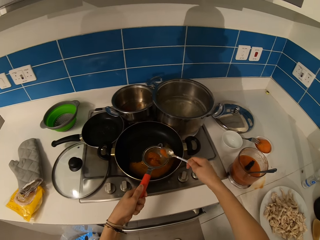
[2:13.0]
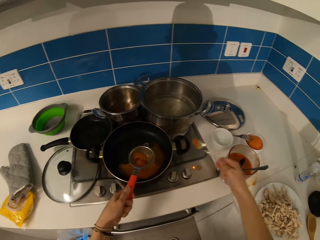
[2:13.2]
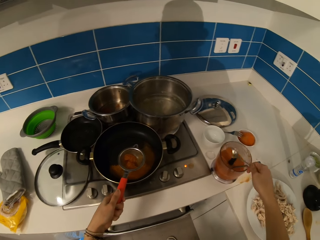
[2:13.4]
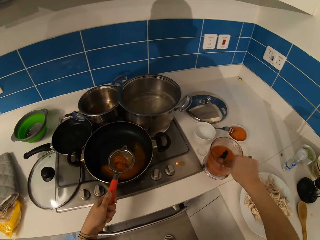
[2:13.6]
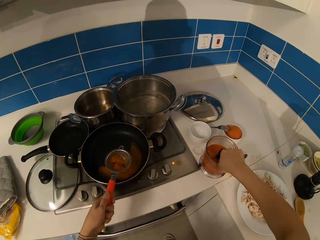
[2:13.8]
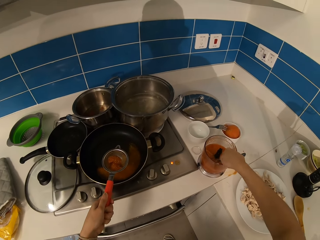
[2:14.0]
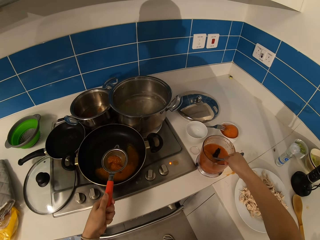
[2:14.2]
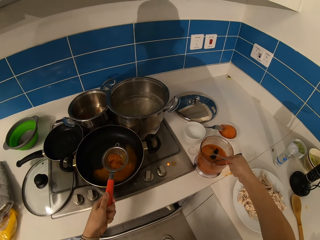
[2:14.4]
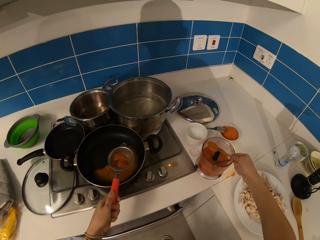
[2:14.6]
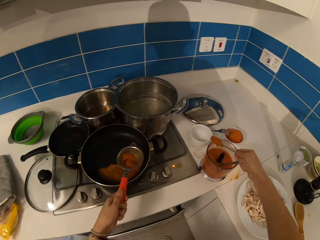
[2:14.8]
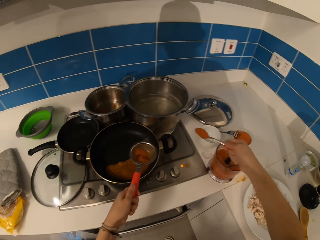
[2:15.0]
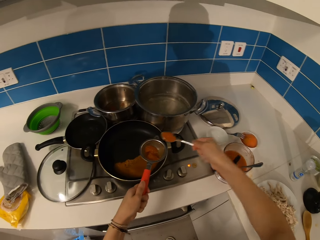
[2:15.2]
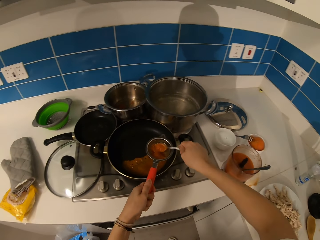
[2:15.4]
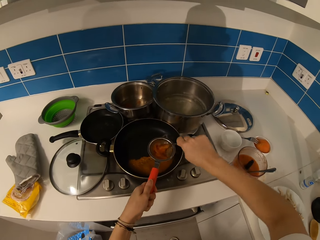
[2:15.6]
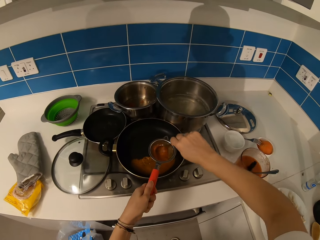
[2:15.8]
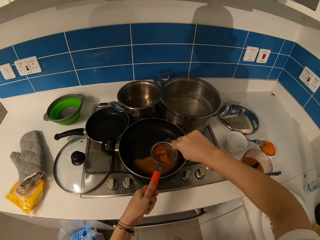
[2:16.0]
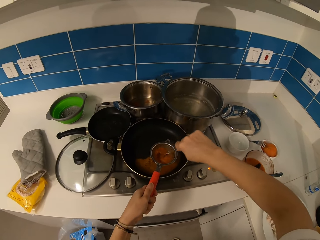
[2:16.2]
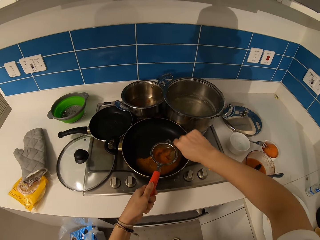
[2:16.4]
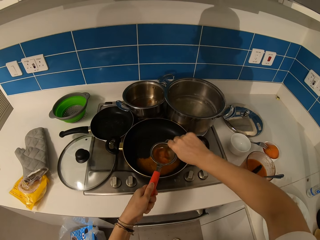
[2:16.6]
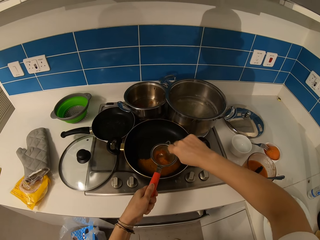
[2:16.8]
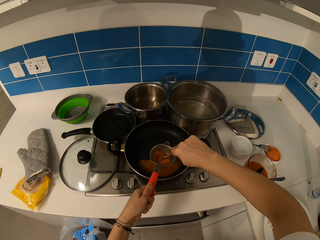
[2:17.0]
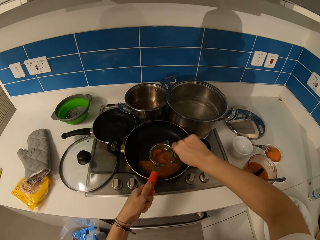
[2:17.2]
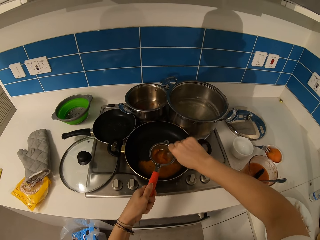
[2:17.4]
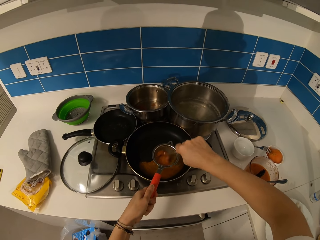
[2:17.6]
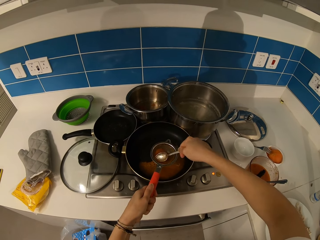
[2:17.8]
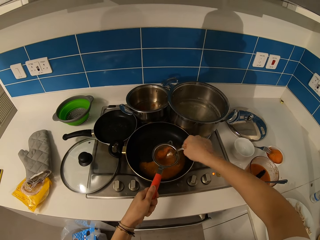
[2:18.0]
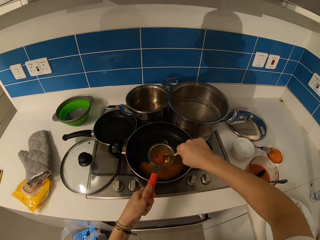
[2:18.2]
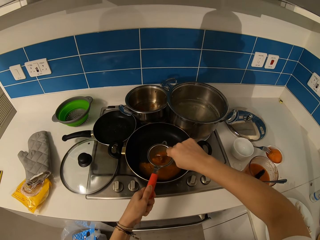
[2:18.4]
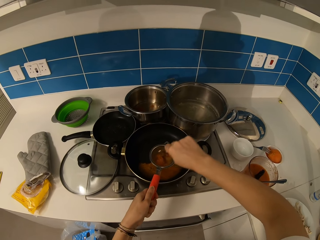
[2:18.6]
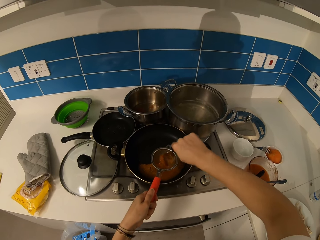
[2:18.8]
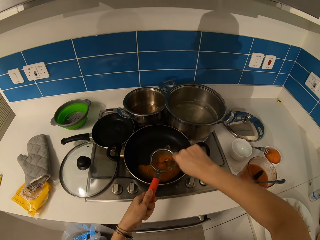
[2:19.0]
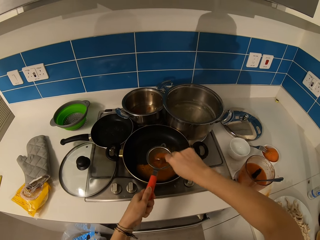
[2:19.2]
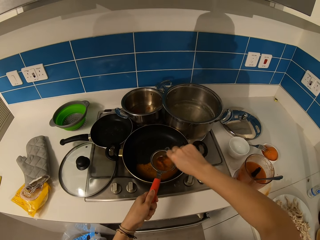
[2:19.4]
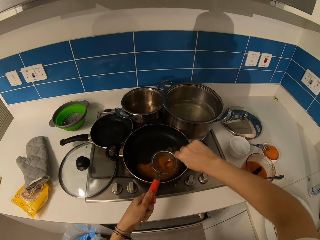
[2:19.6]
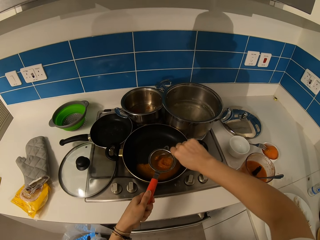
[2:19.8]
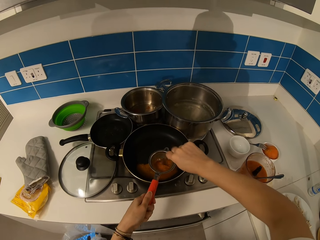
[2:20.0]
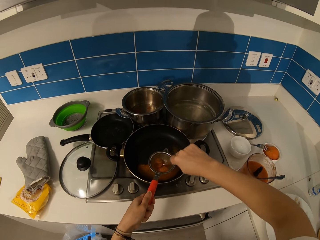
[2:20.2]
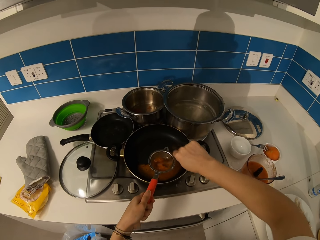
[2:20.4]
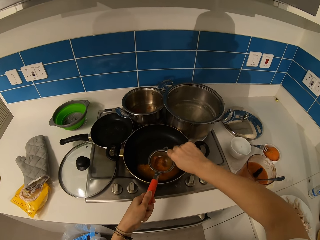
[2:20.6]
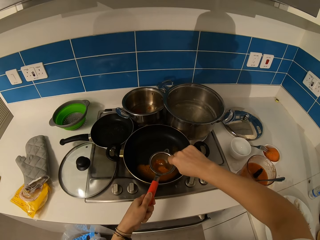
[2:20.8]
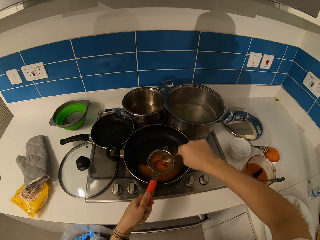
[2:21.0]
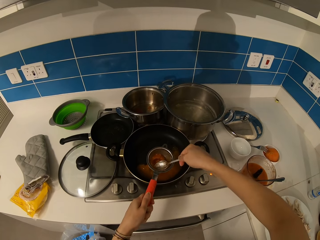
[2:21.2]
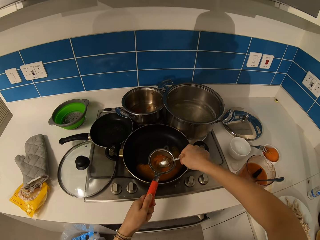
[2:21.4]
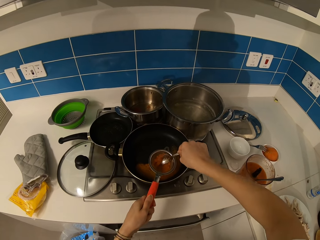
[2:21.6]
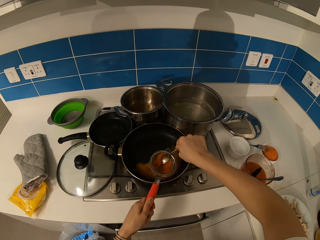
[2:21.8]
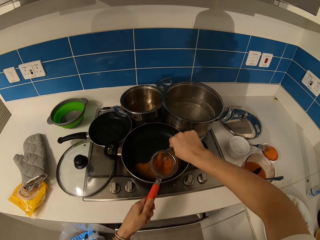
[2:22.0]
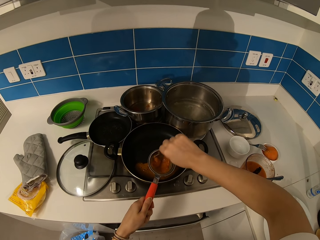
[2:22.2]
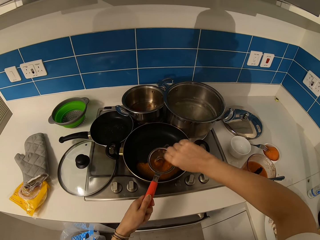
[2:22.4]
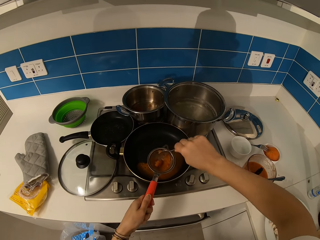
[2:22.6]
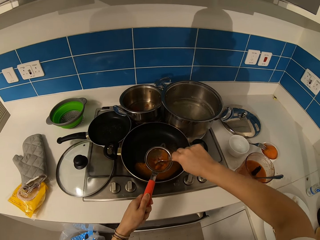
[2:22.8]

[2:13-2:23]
The camera wearer puts the tomato paste in a sieve. They sieve the tomato paste.

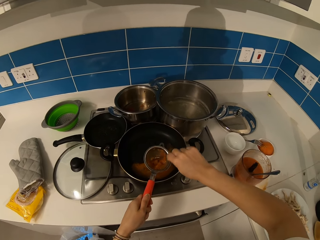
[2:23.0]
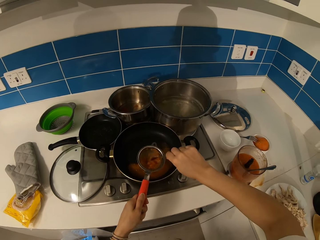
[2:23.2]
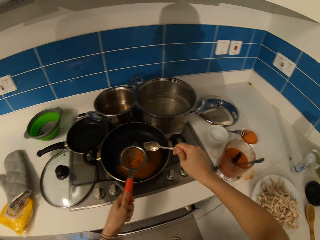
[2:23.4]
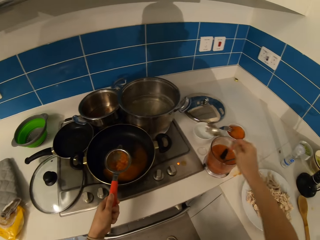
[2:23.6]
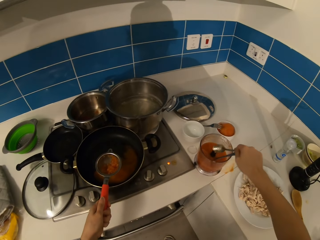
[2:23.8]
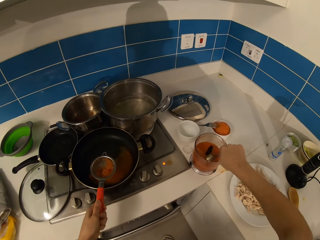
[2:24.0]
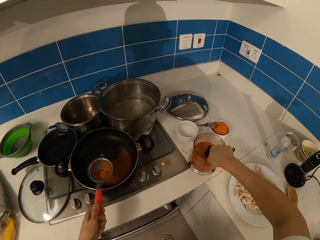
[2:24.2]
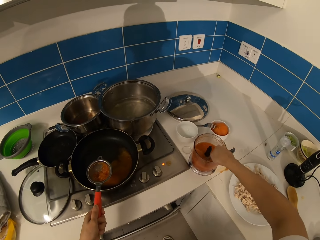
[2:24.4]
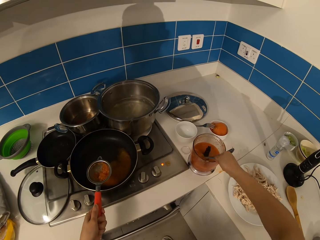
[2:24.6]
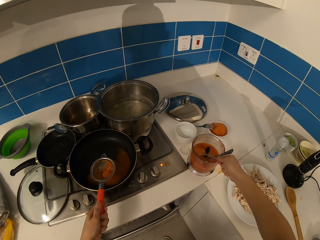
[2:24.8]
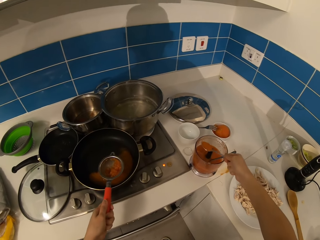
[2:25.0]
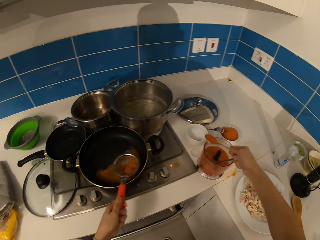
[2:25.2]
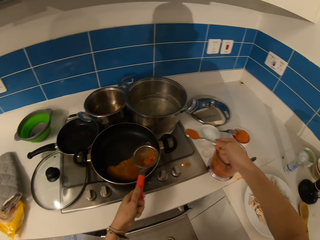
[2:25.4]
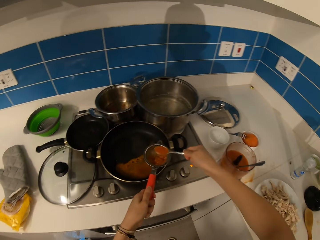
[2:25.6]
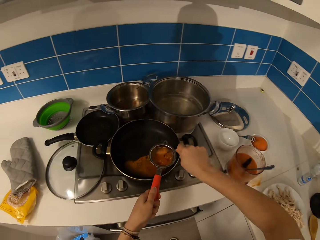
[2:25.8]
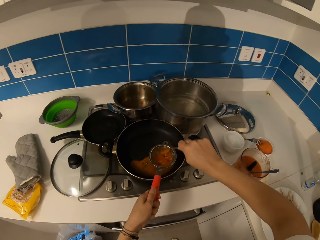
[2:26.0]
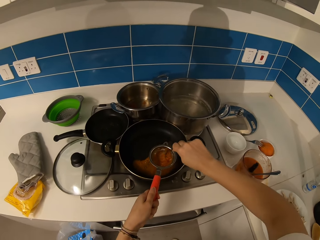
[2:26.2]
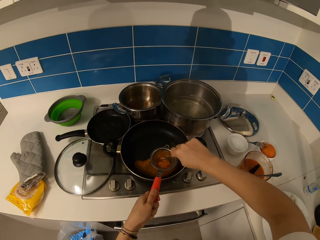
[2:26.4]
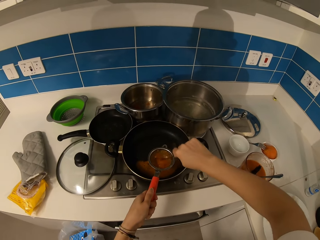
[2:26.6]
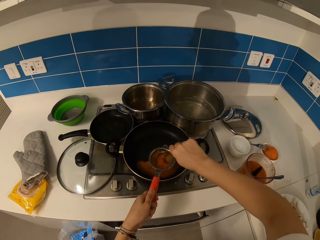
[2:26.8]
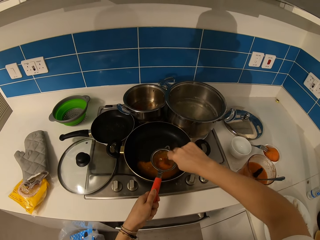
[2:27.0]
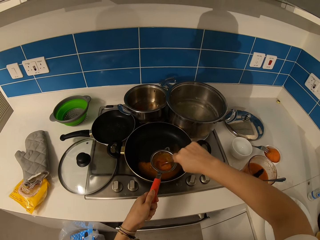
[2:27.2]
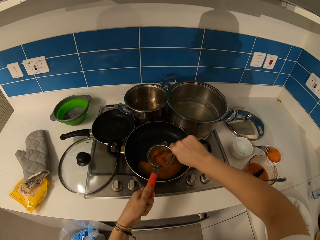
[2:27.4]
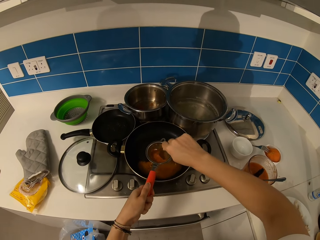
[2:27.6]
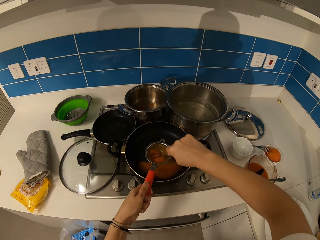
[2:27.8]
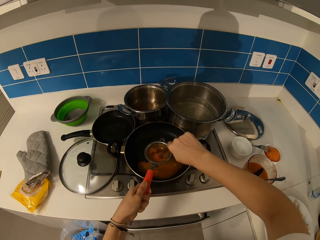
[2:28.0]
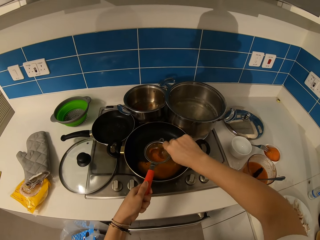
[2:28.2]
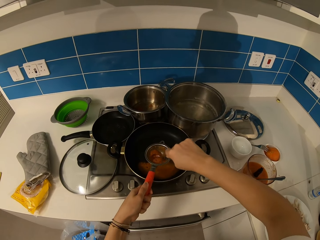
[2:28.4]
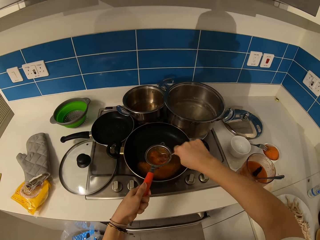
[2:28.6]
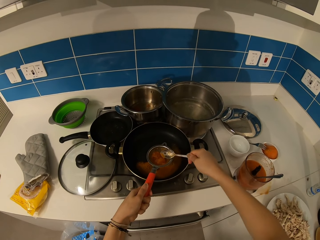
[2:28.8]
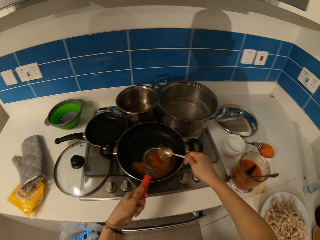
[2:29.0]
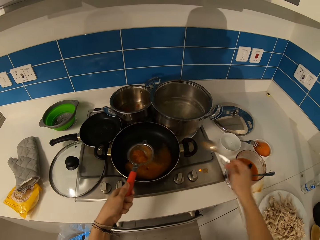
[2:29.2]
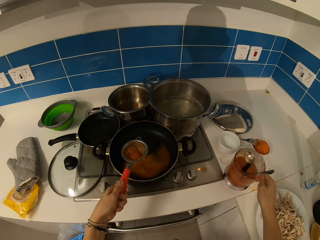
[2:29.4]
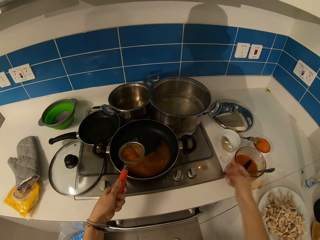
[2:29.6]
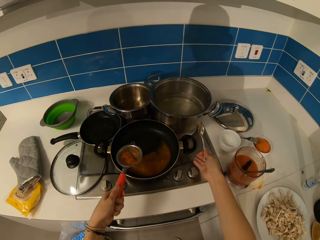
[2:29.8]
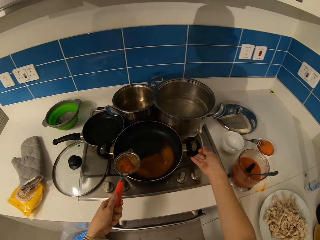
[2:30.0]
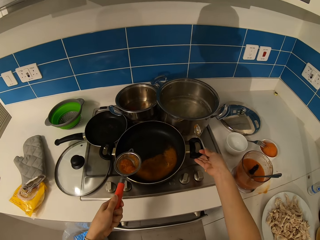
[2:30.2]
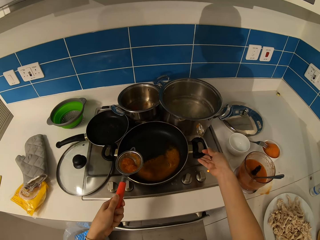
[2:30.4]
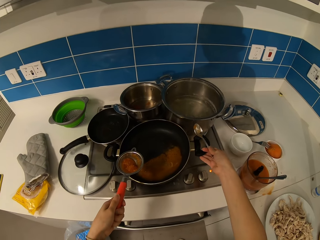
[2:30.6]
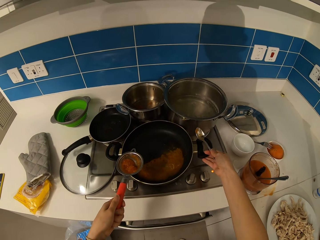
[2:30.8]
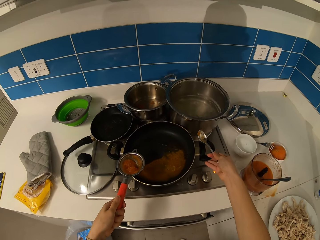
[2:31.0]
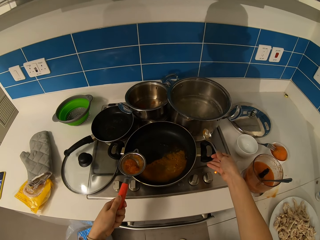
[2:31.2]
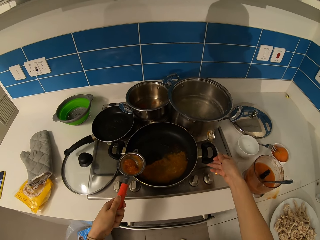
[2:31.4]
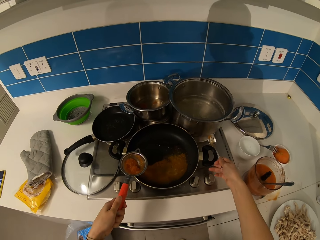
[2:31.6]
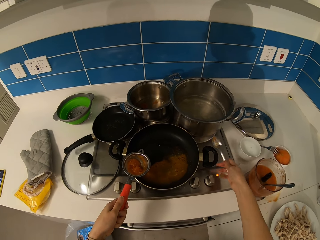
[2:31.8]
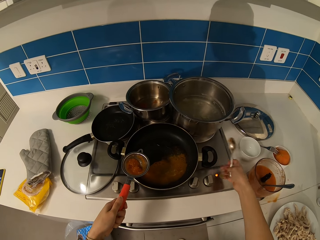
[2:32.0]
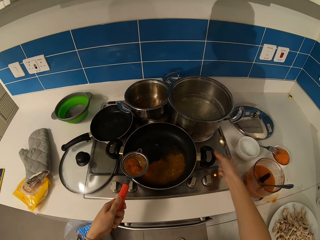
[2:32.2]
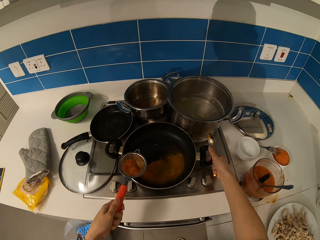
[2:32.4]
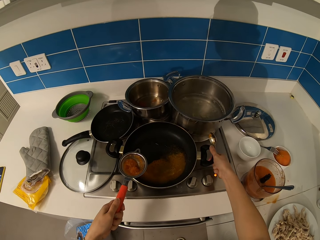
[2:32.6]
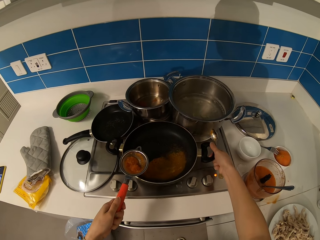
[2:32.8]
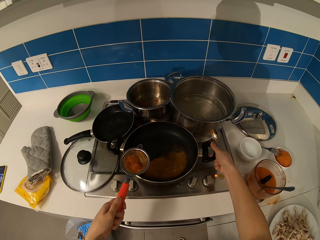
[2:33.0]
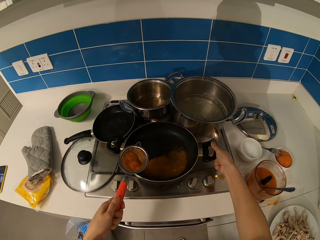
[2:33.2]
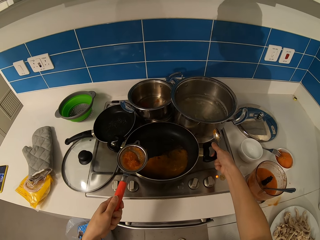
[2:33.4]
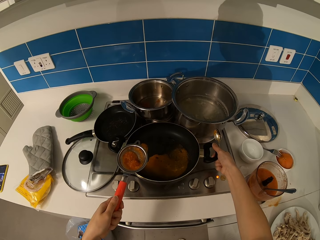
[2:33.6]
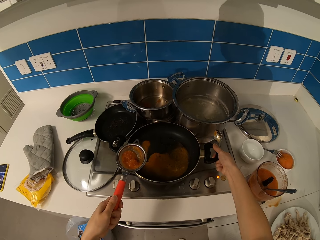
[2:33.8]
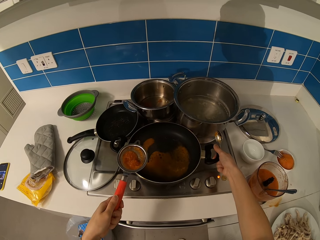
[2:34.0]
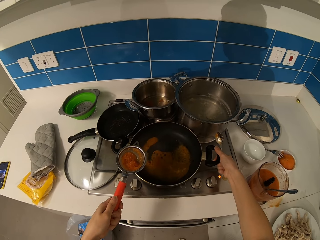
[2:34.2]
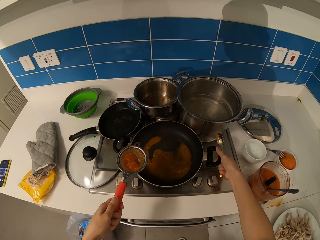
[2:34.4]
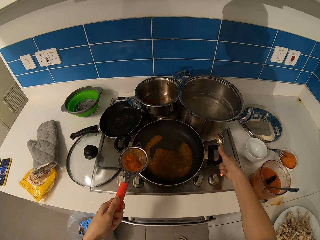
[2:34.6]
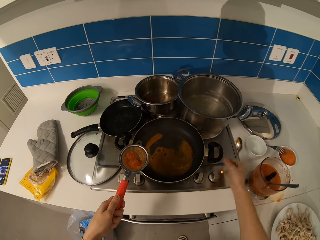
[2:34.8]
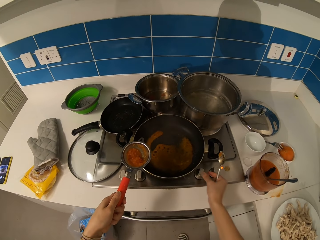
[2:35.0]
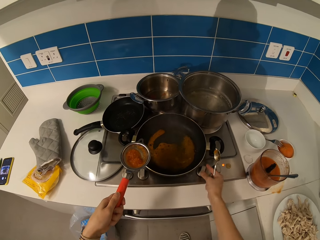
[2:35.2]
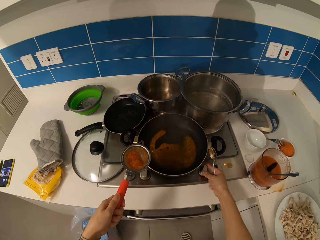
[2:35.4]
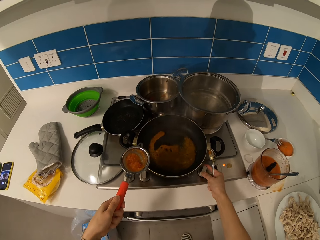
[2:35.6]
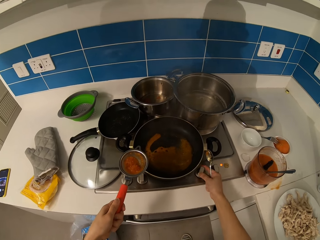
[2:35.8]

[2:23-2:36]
The camera wearer puts the tomato paste in a sieve. They sieve the tomato paste. They move the cooking pan.
